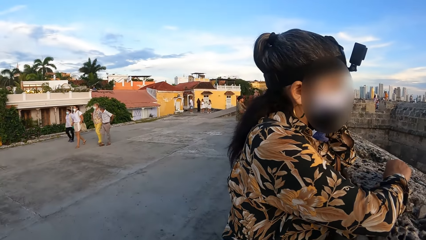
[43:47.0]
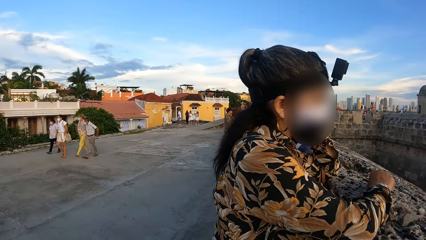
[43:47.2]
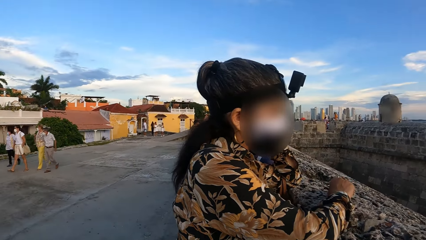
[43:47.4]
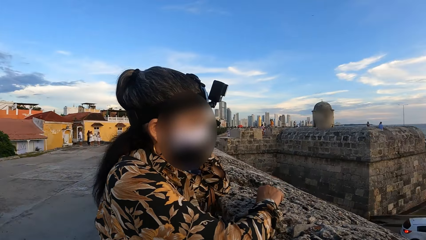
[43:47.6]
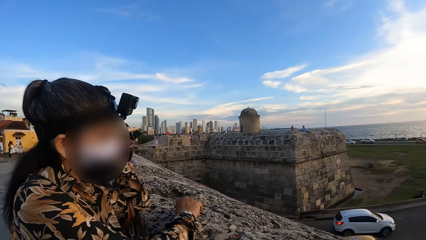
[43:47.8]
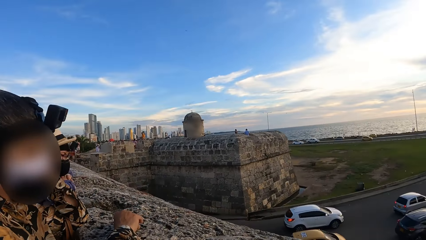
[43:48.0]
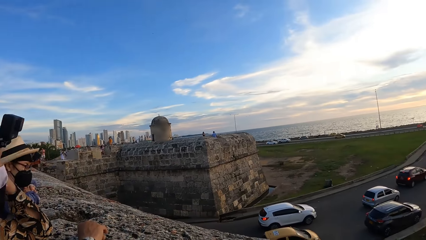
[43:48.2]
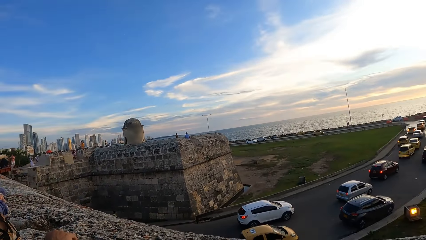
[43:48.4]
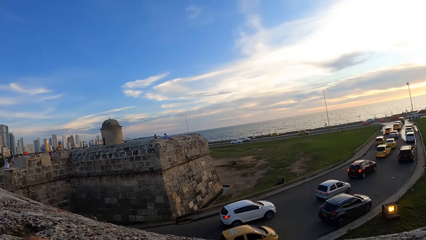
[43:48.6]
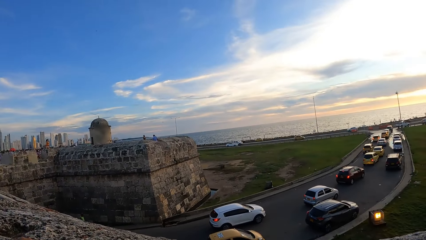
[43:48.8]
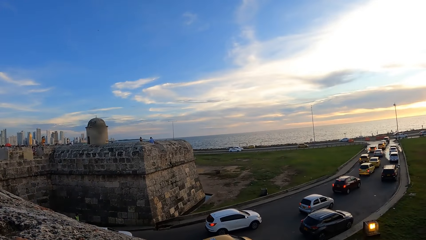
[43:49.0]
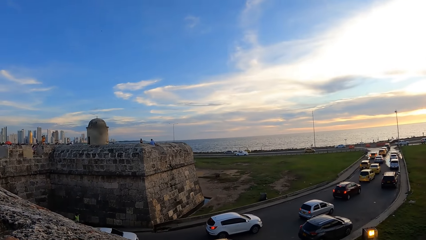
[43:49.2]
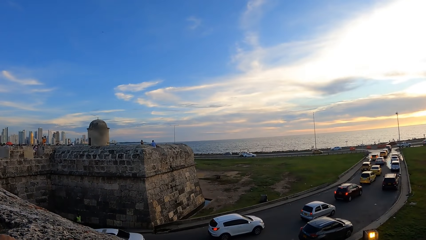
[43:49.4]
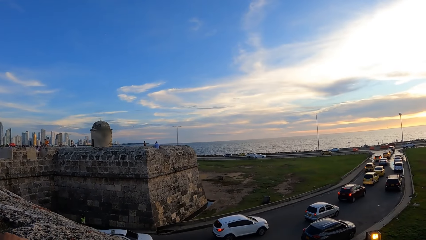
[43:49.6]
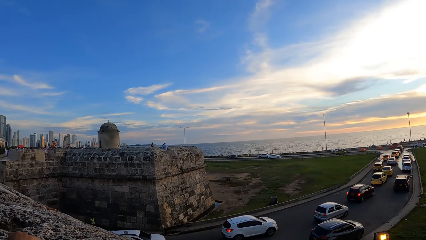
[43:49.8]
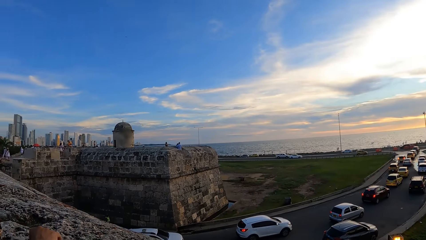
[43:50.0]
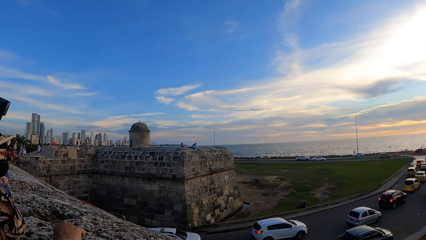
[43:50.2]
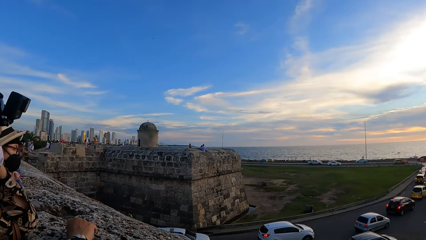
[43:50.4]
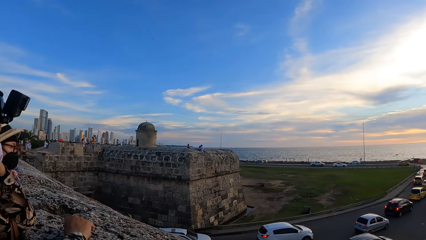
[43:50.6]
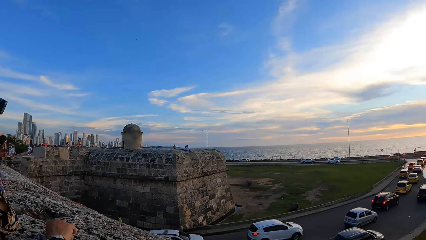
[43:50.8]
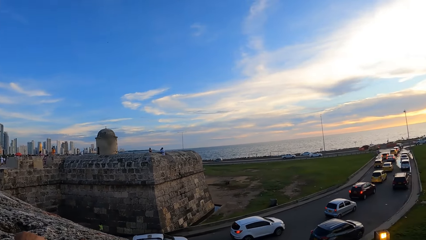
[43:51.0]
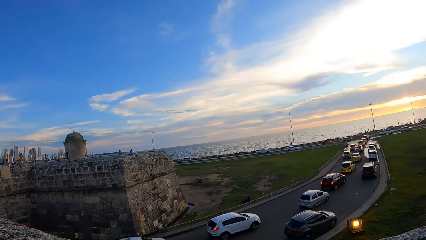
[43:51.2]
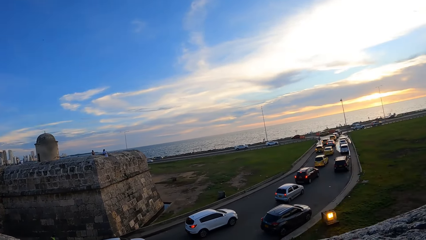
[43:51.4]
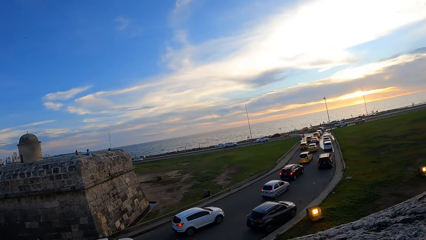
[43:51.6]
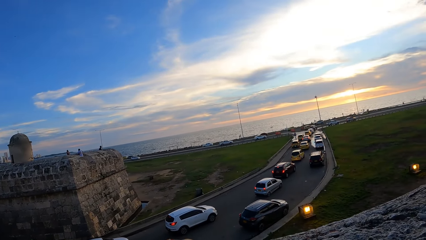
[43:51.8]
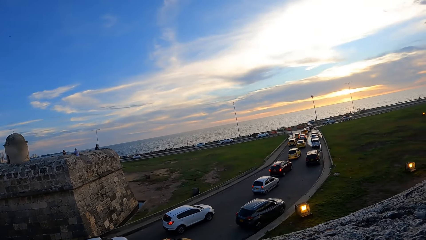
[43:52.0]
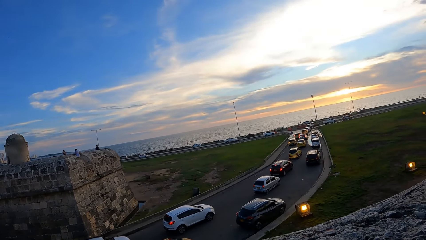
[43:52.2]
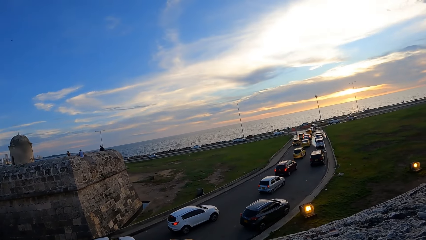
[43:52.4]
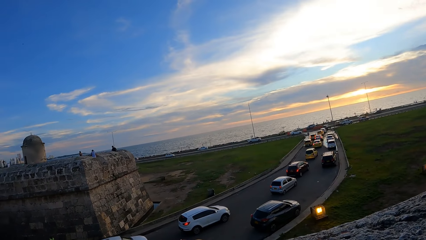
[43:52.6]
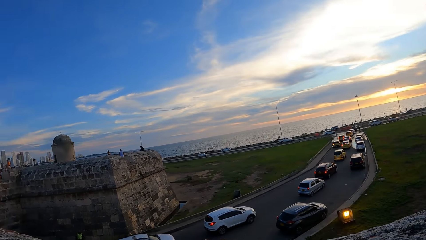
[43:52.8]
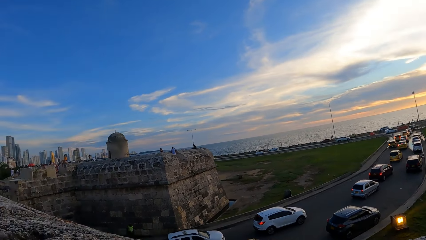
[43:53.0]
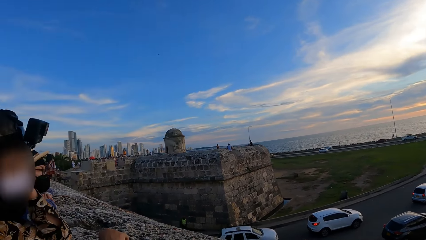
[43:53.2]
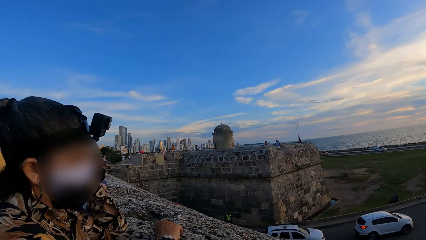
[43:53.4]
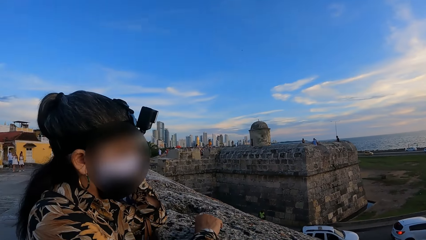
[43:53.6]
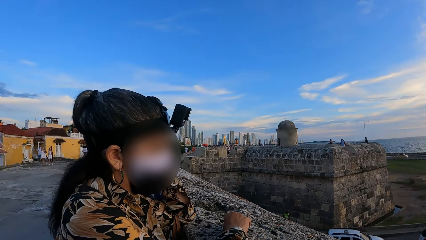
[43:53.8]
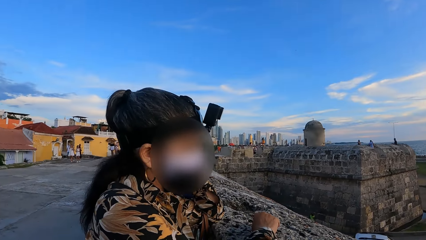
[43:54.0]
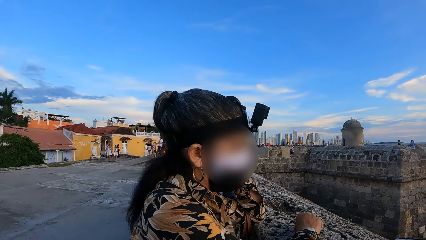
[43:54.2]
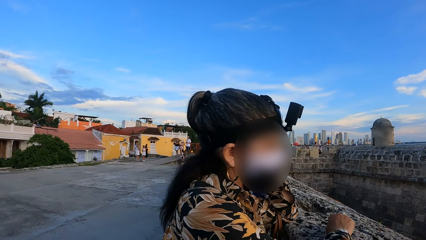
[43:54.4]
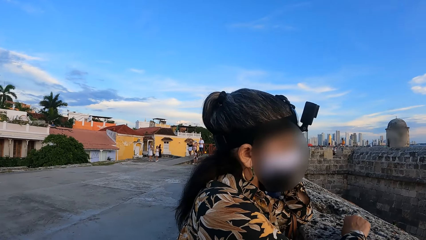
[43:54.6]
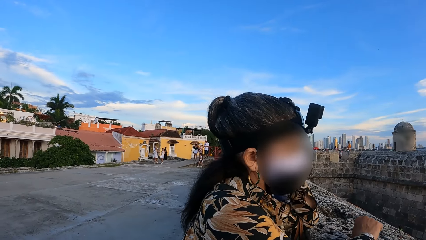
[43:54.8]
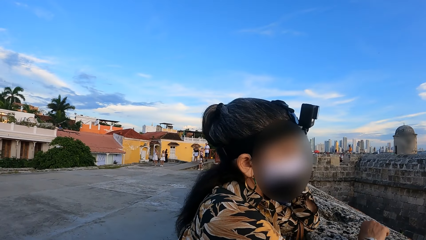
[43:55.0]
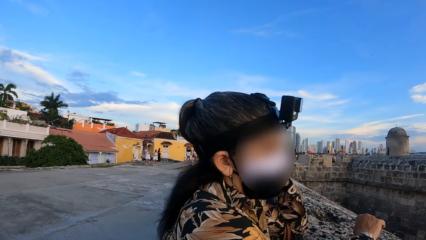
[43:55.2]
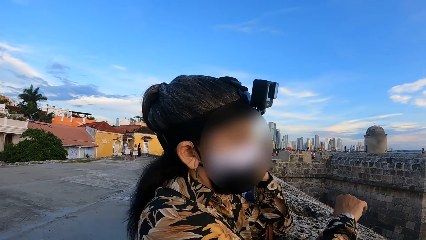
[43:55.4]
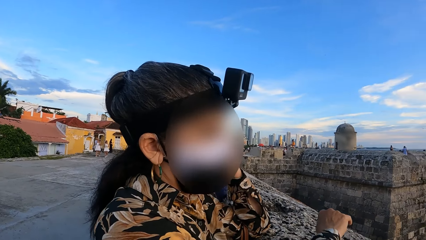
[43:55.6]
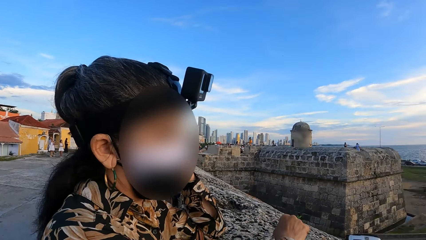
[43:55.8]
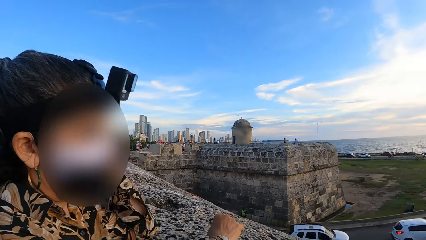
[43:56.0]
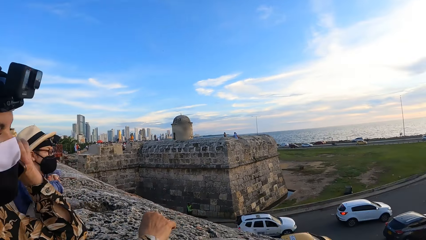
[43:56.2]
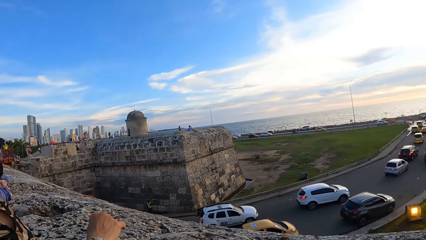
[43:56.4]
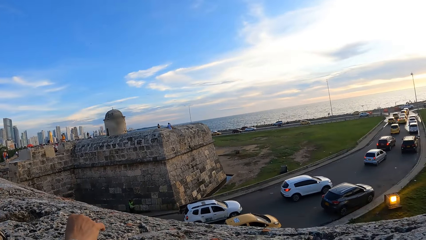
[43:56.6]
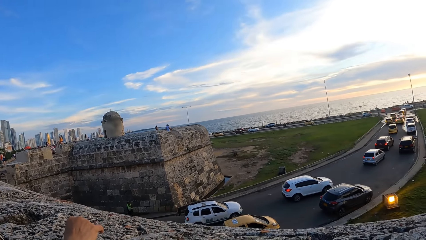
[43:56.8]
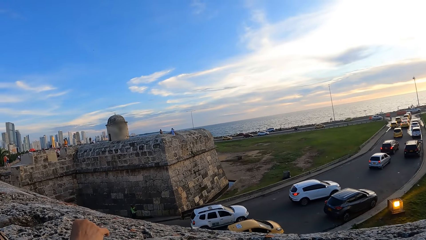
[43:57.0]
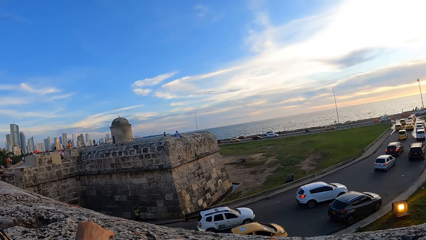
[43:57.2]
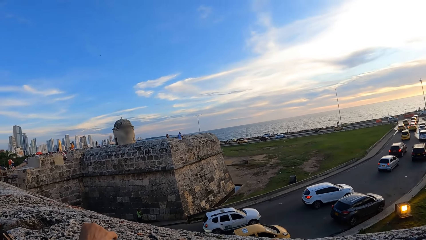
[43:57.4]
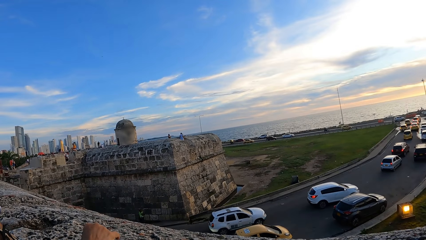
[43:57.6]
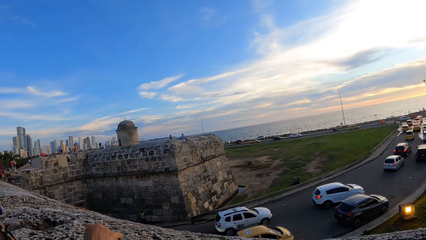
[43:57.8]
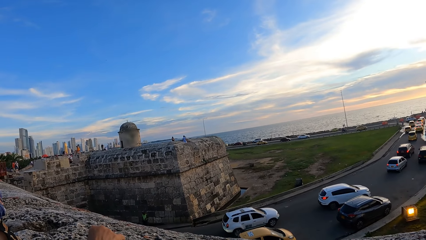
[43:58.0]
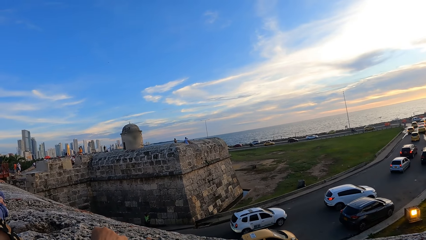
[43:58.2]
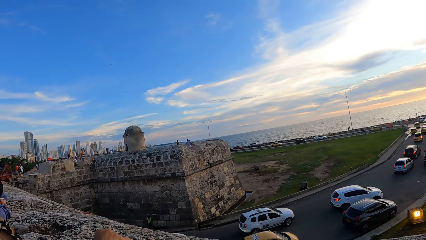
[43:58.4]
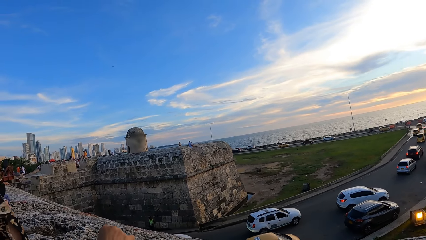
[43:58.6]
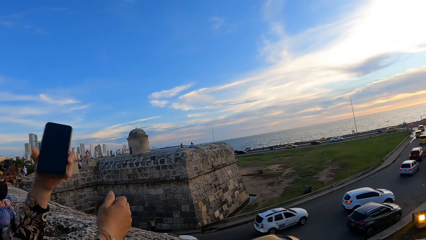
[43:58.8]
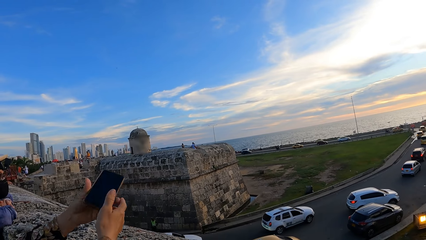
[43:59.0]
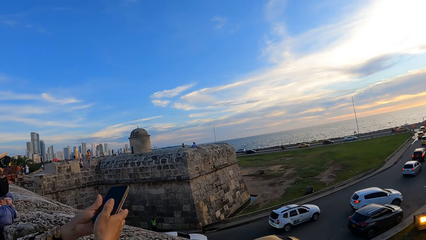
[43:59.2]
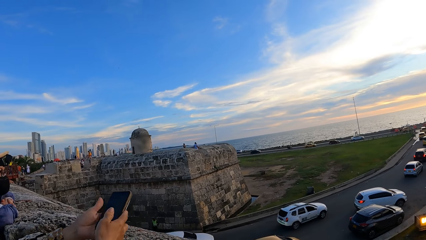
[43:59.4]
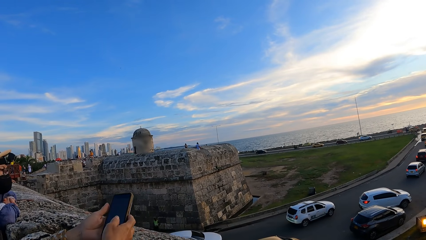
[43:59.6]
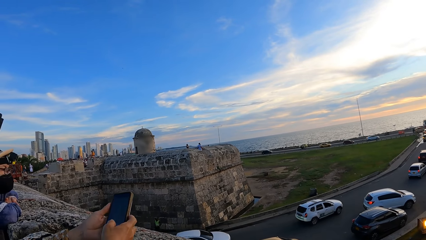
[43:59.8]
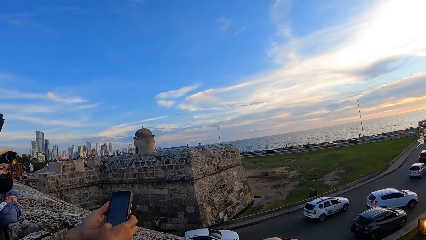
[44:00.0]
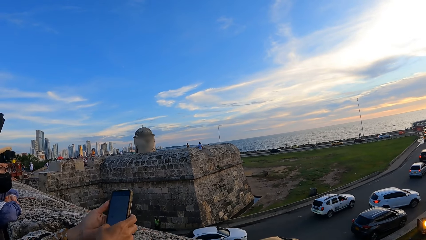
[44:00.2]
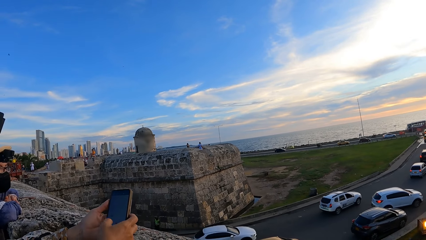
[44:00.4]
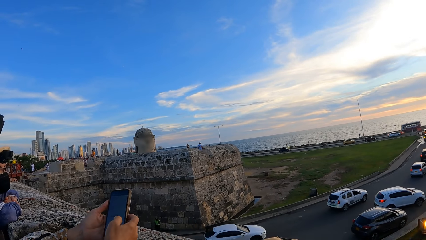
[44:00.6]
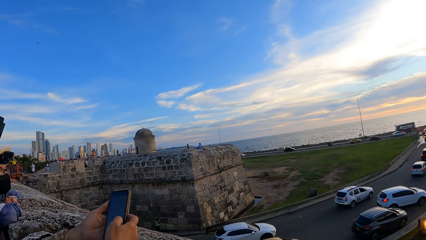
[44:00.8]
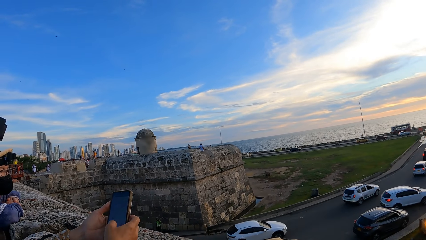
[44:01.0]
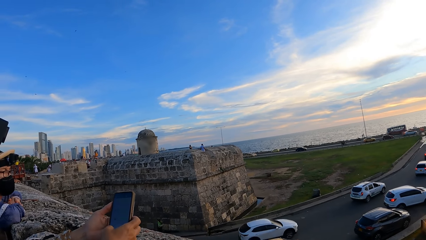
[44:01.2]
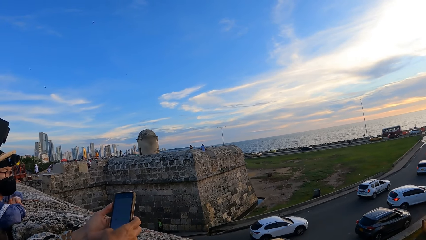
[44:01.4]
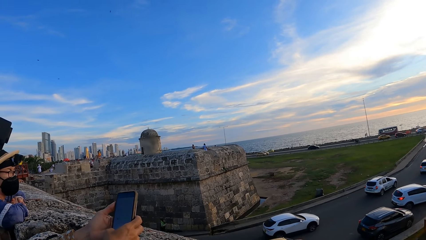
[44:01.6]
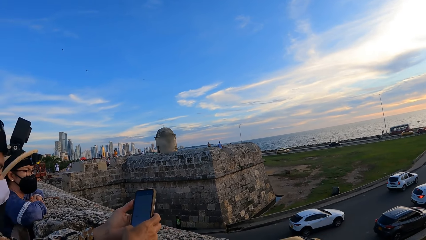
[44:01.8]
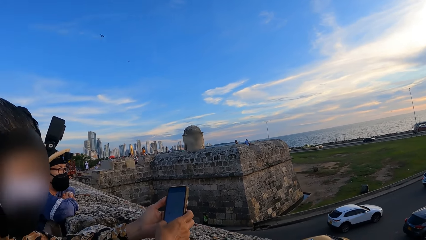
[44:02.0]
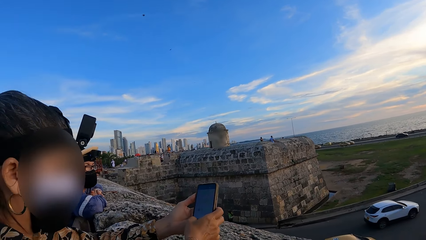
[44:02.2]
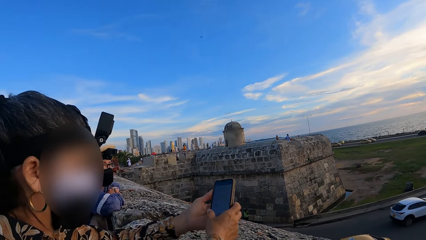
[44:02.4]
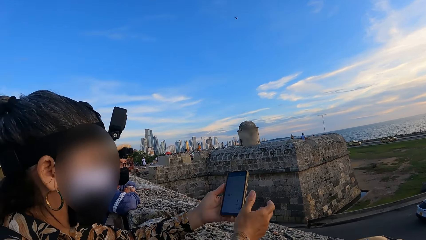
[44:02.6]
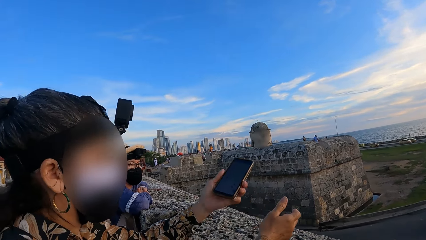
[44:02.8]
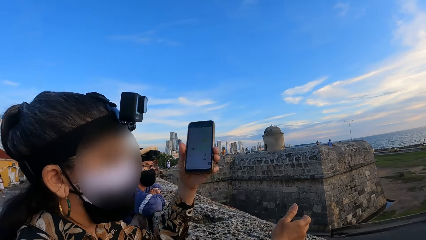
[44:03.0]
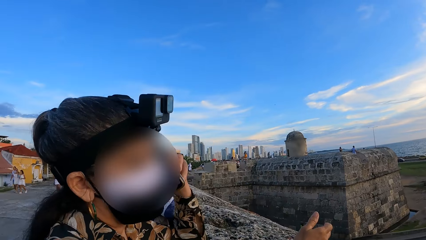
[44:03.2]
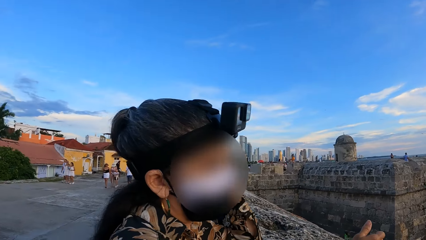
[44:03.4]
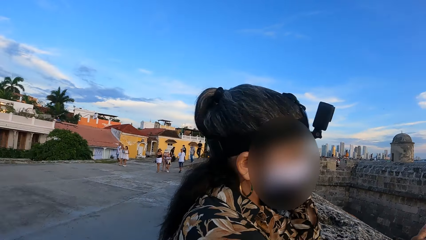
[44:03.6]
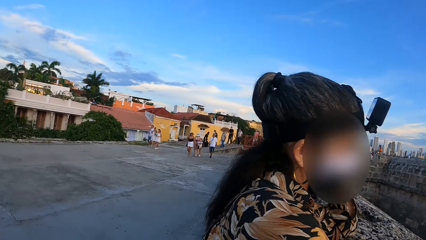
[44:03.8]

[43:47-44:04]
The camera wearer looks around a road. They interact with a lady. The lady moves her hand on a wall. The camera wearer looks around the road. The lady operates a mobile phone.
